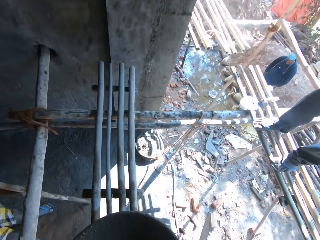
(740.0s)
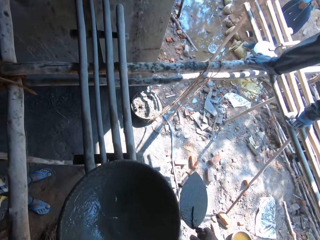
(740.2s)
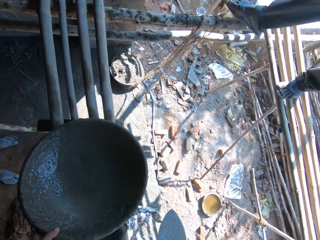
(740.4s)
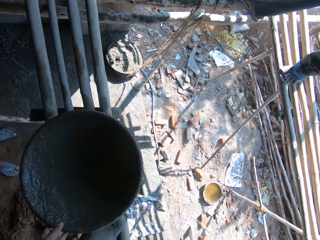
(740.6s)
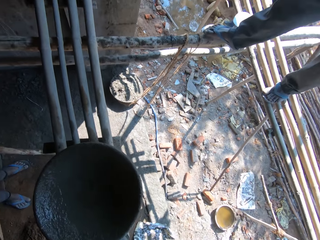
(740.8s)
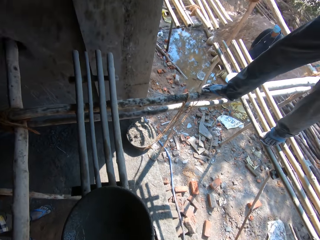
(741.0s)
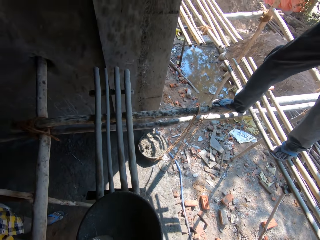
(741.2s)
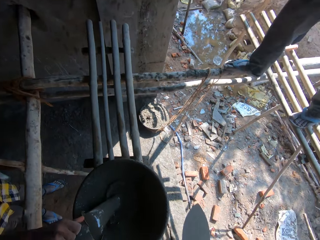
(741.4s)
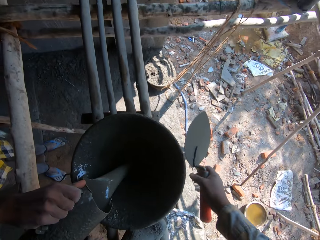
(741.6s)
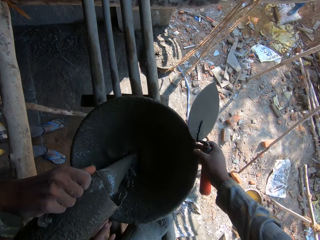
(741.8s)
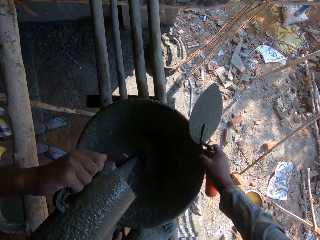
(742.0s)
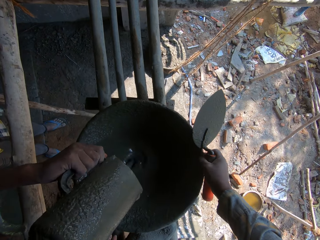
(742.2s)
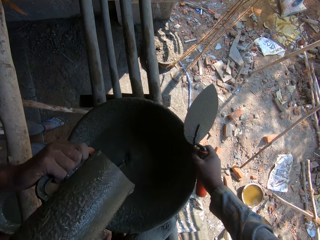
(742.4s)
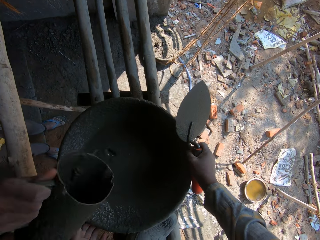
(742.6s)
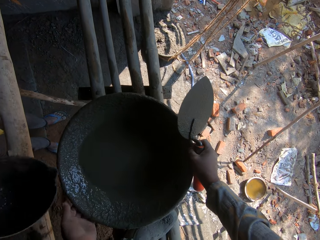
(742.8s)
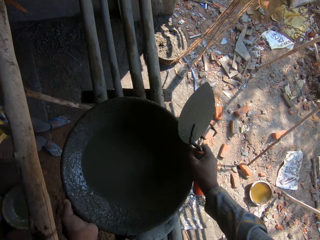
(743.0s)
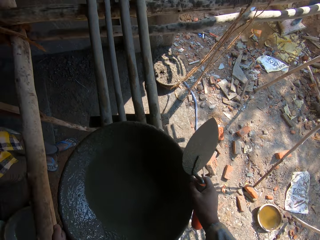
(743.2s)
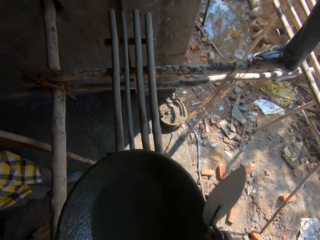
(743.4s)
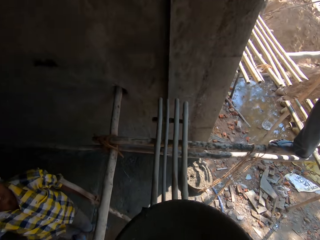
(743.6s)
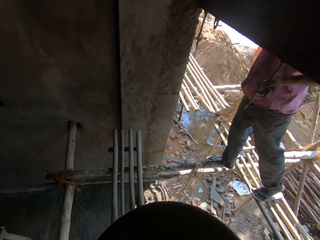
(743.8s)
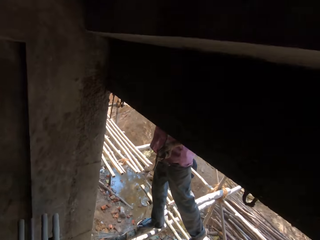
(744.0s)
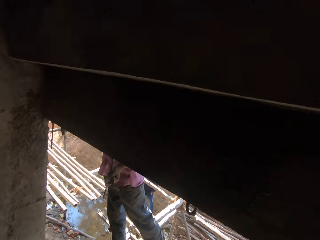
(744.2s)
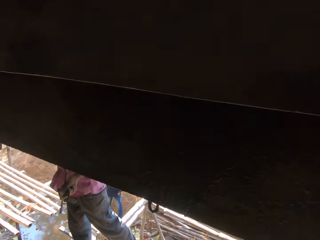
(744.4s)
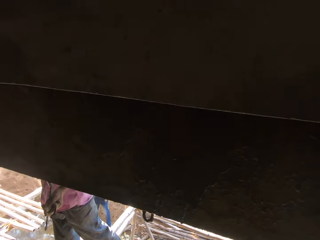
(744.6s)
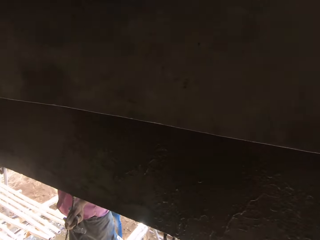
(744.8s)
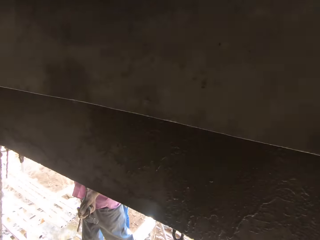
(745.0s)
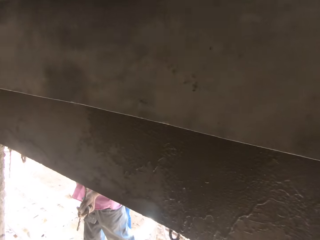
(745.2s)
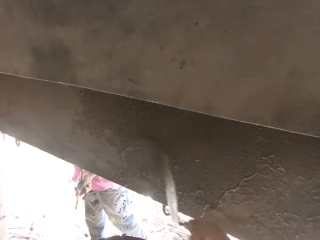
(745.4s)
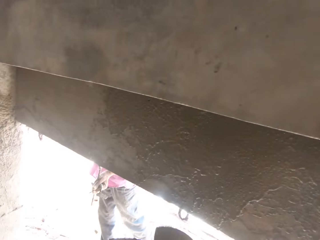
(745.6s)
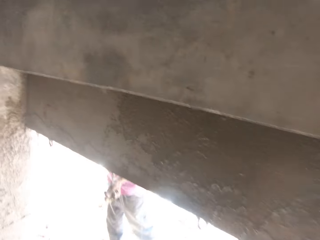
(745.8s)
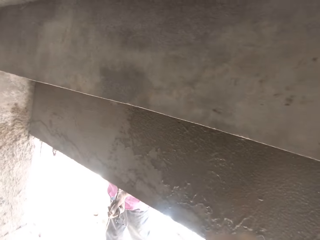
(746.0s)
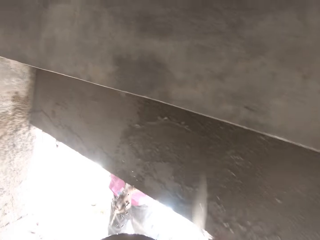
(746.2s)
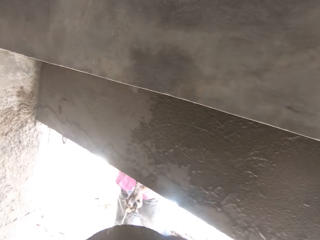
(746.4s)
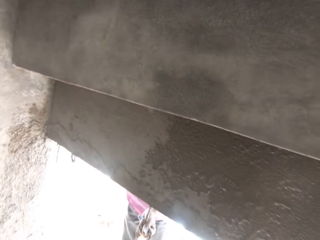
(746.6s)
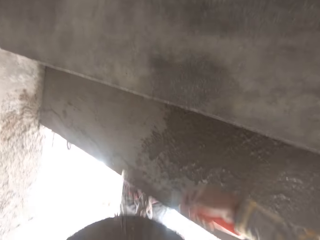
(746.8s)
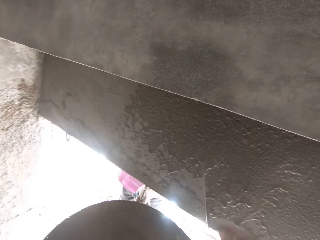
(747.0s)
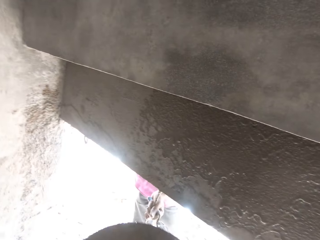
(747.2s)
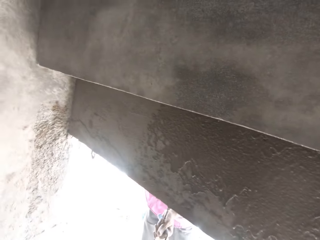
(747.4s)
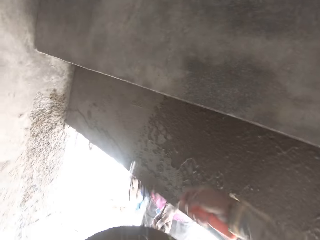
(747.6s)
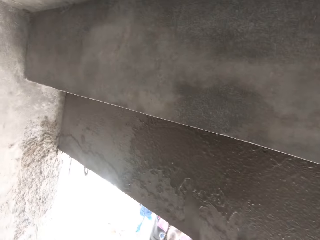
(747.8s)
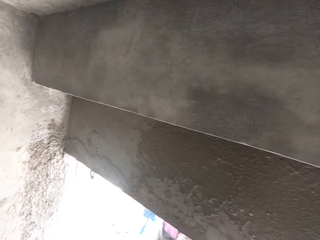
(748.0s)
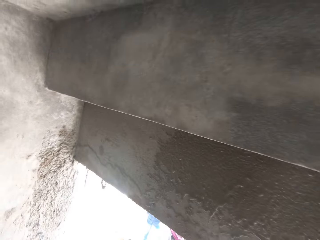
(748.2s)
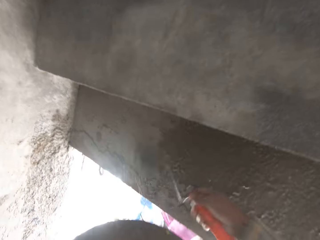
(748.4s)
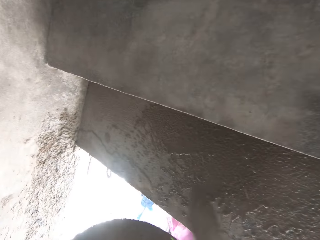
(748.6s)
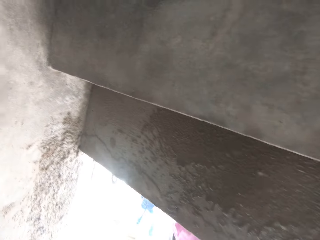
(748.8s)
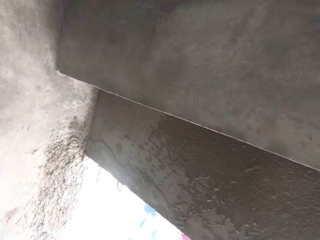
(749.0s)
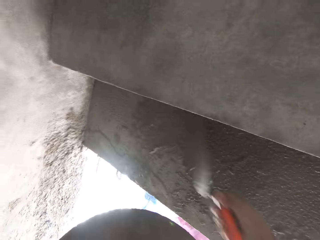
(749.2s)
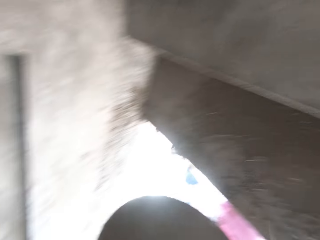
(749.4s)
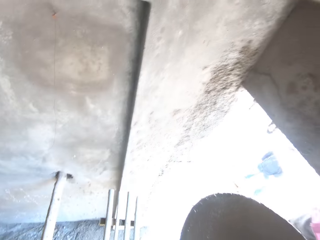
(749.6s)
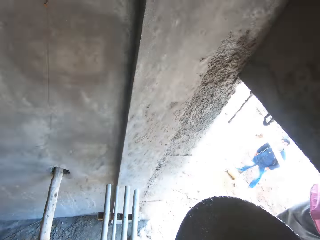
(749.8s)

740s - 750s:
The camera wearer puts a basin or tray on wood. A person pours the cement solution in the tray. The camera wearer holds the basin. They take the tray of cement solution. They pour cement on the wall. They plaster the wall. They pour the cement on the wall repeatedly.

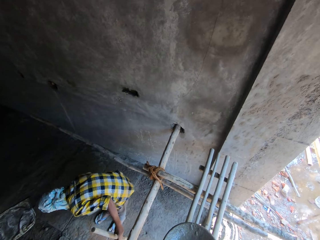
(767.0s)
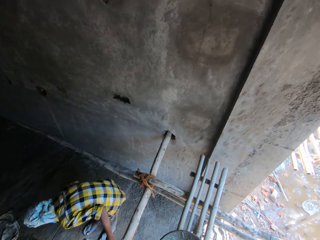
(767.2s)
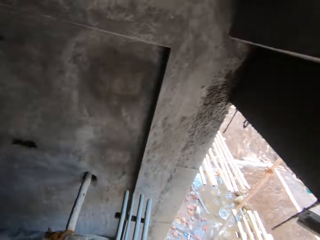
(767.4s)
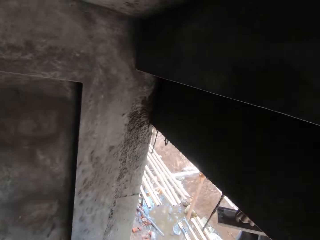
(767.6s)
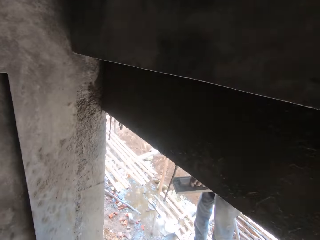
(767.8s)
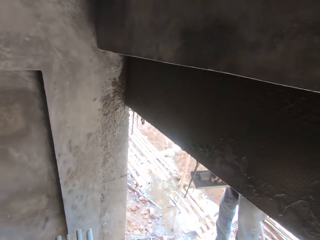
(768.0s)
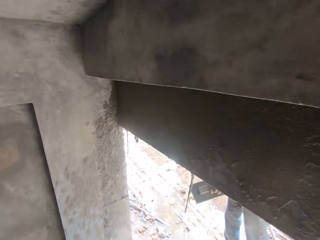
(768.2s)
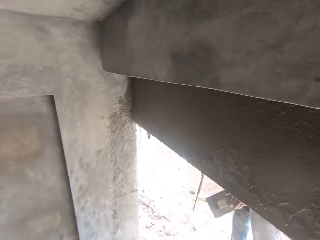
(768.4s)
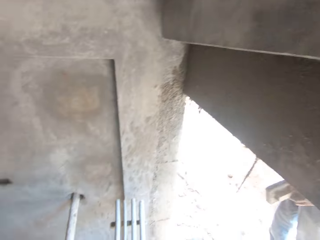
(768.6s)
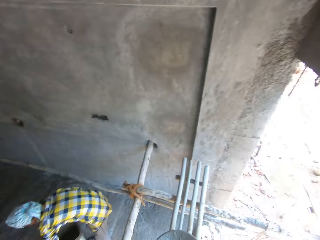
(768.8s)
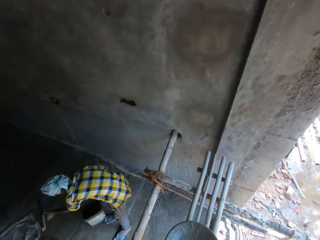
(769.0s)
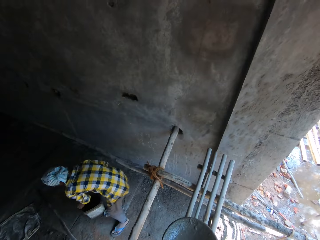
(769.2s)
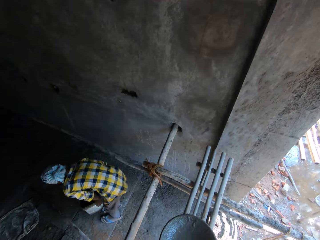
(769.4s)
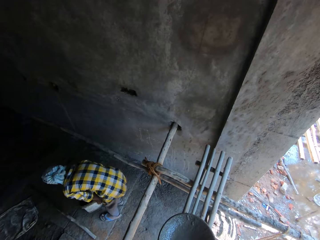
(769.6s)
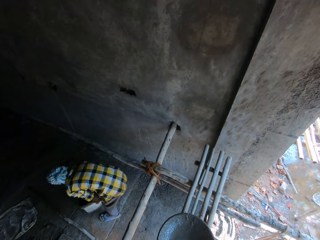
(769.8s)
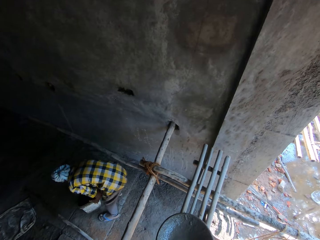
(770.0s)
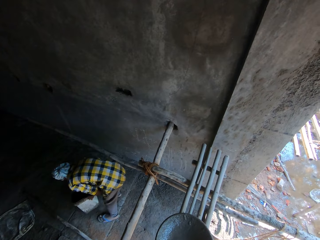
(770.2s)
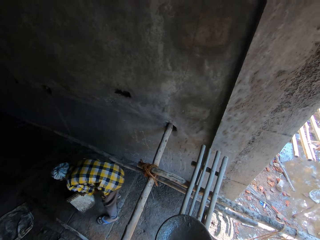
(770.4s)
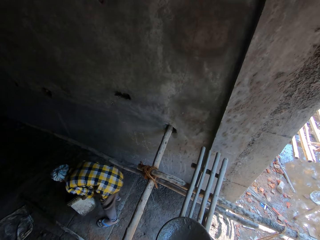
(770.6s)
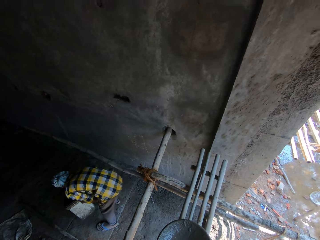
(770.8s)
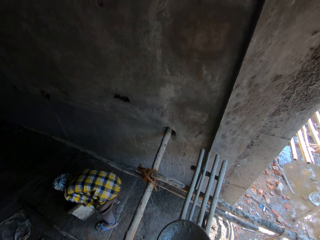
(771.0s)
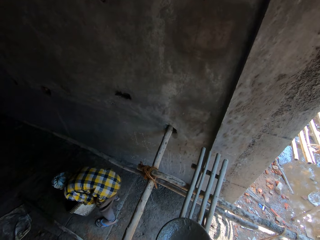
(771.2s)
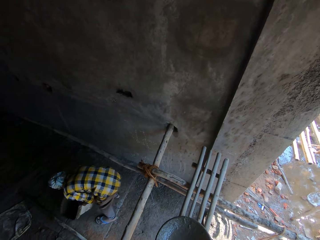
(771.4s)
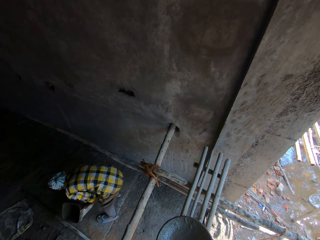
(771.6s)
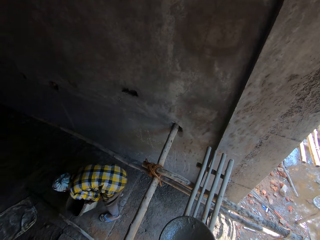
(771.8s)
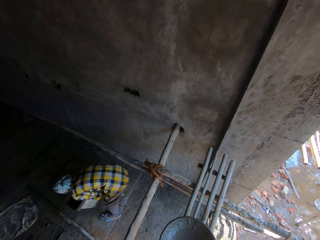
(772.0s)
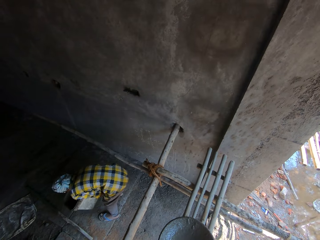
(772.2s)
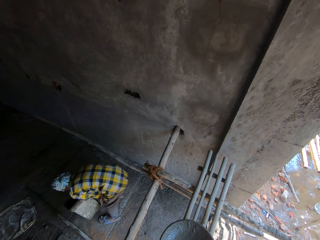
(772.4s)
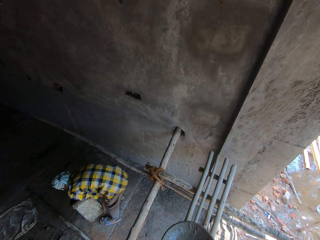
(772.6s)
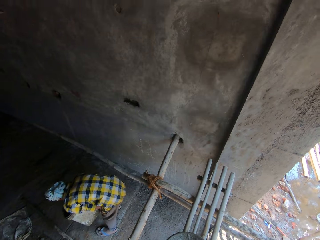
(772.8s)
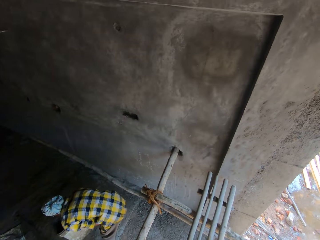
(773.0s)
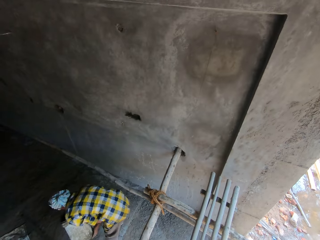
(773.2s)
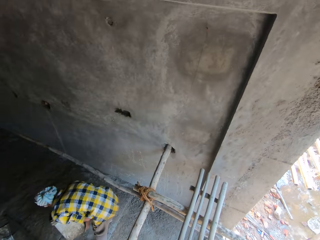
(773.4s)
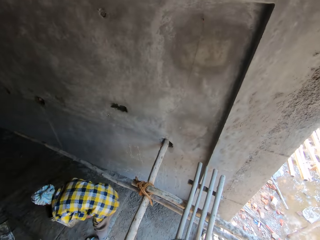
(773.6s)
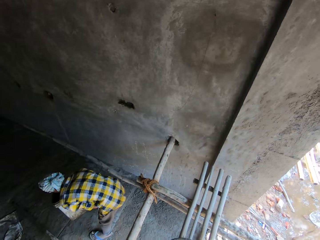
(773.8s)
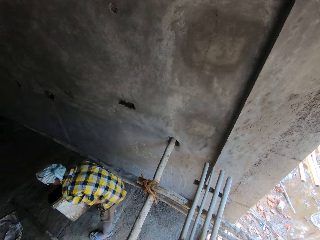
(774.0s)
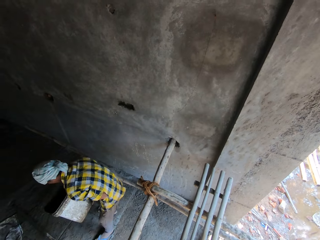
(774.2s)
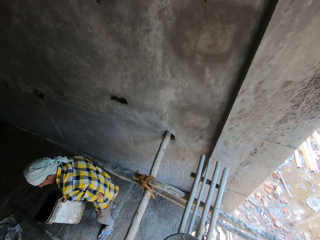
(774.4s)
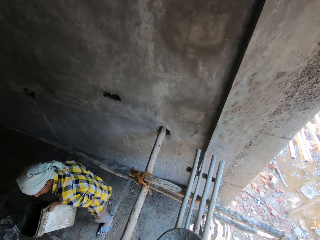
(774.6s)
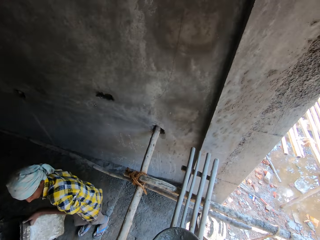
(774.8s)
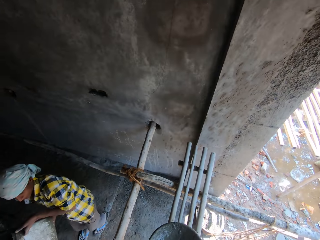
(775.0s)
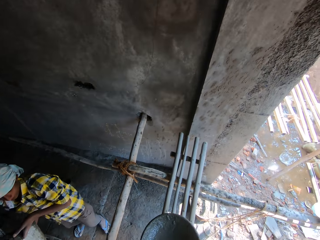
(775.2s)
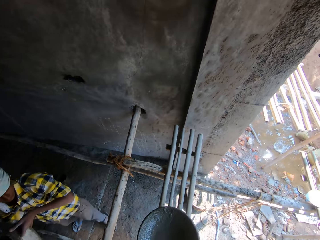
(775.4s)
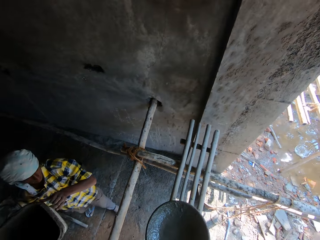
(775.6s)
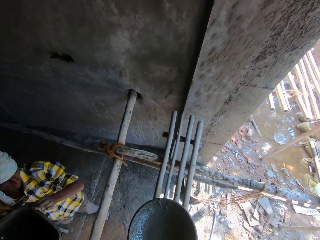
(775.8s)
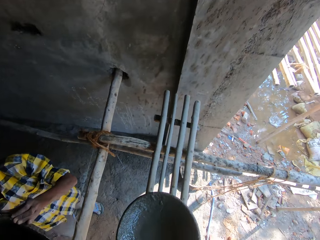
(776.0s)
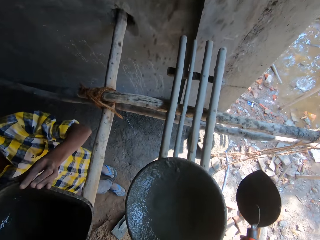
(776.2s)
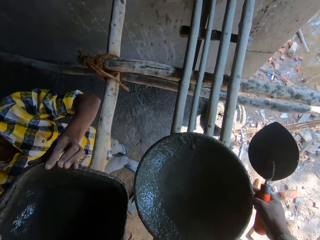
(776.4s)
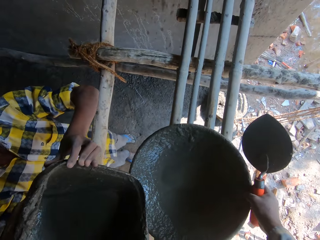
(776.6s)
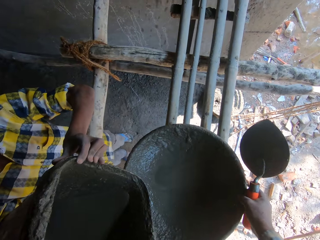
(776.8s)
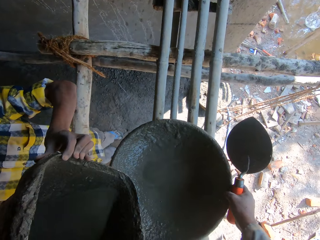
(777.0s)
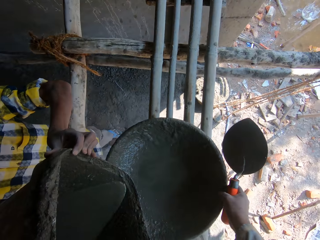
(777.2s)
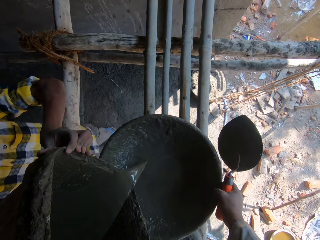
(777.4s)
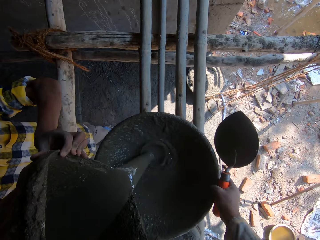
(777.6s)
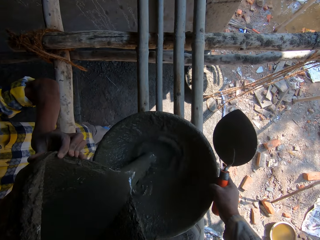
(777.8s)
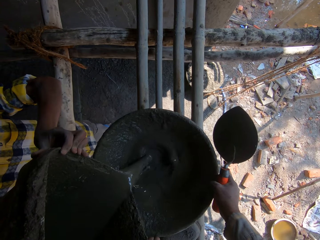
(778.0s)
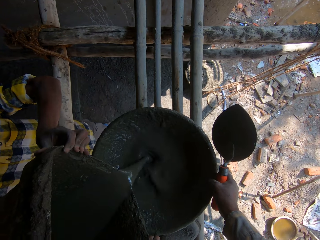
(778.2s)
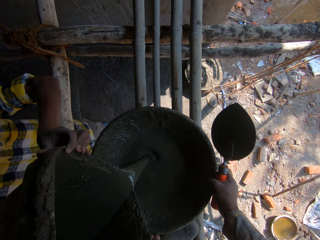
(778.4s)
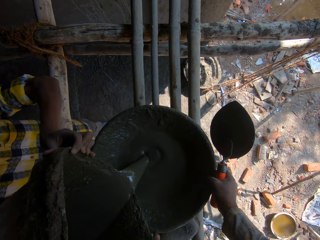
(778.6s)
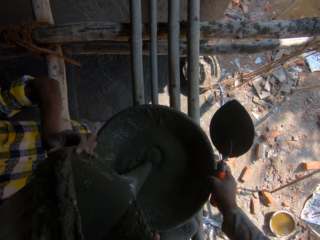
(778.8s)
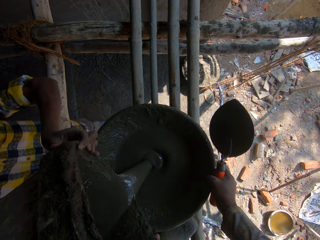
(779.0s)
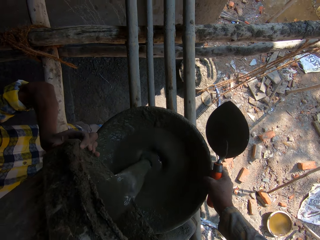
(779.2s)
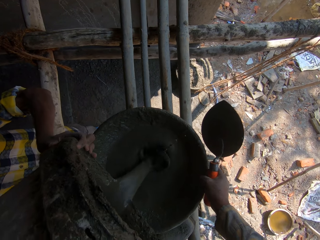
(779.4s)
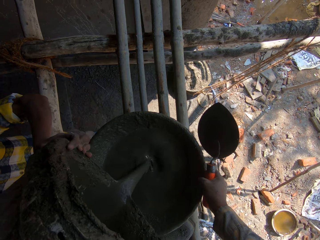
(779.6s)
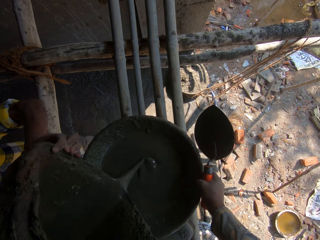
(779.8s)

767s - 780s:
A person moves the trowel on the hand. Another person drops the wood, picks up the container or bucket, shakes the container, walks to the tray or basin, and pours the cement solution in the tray. The camera wearer holds the tray.
